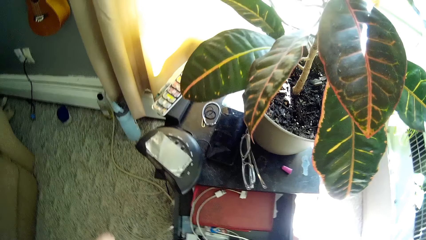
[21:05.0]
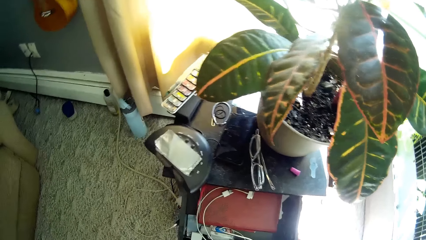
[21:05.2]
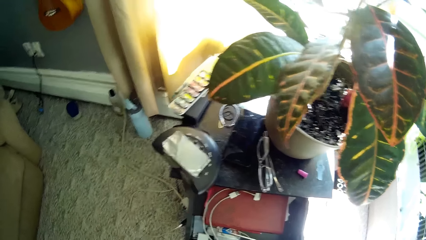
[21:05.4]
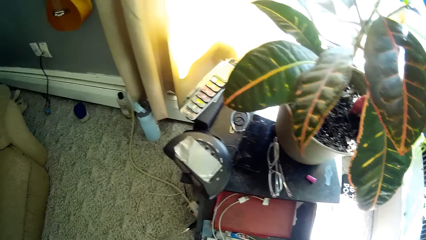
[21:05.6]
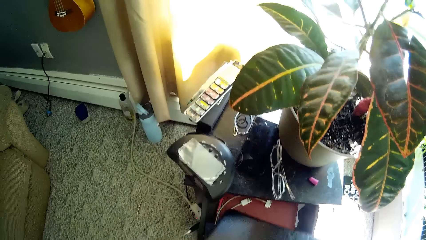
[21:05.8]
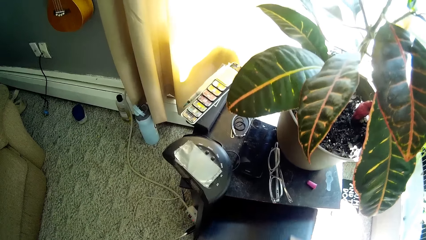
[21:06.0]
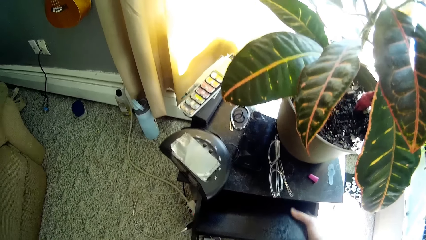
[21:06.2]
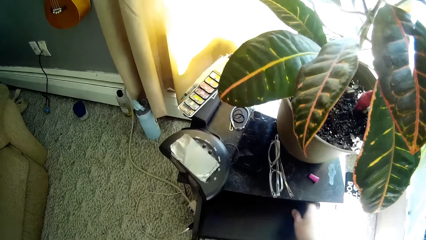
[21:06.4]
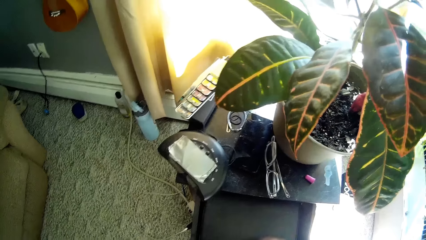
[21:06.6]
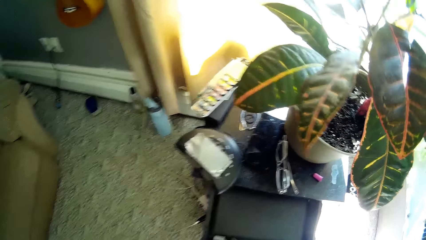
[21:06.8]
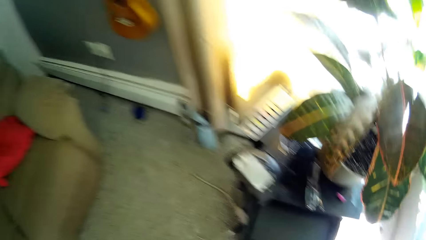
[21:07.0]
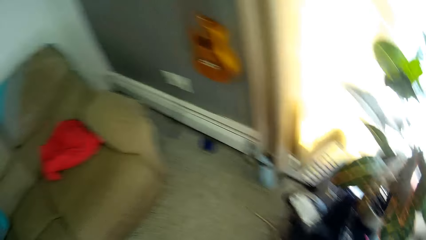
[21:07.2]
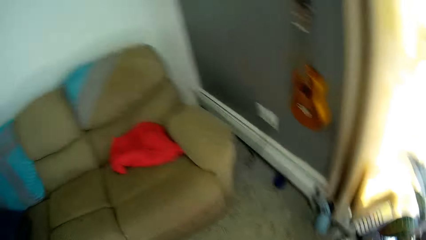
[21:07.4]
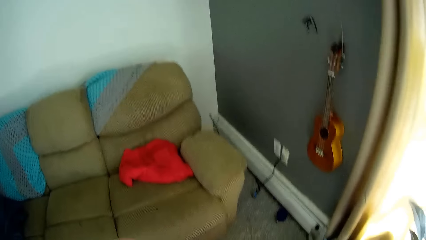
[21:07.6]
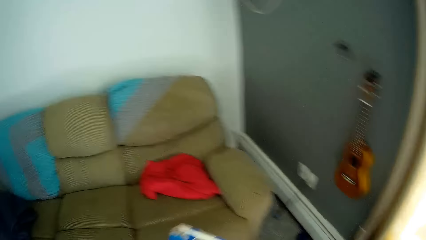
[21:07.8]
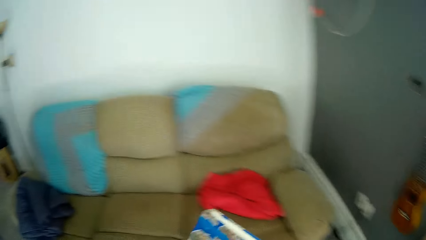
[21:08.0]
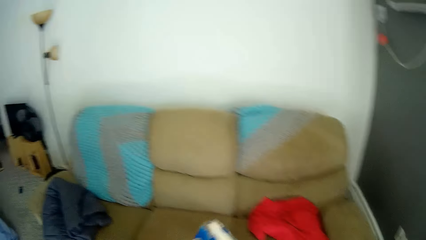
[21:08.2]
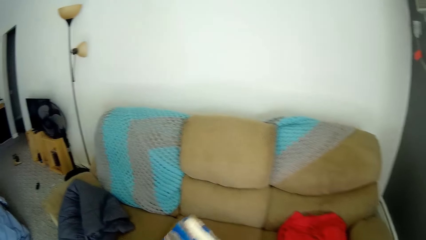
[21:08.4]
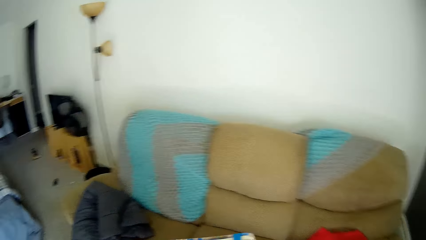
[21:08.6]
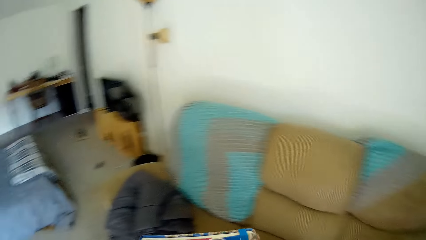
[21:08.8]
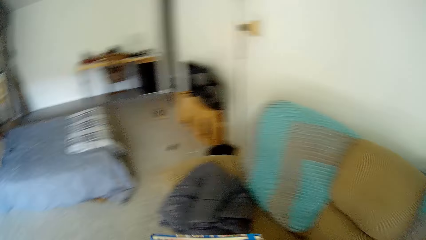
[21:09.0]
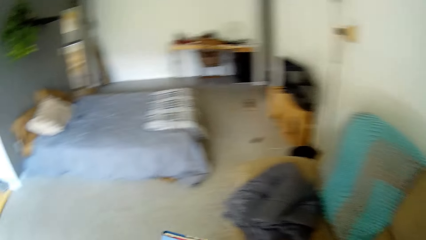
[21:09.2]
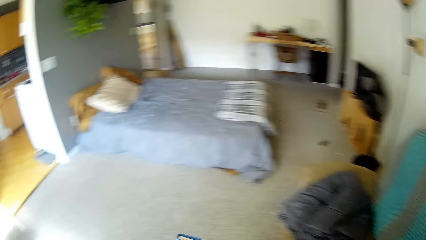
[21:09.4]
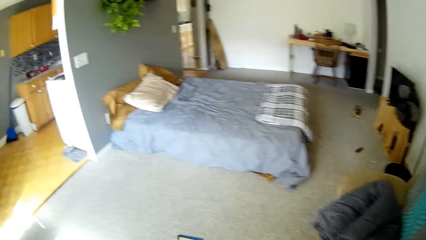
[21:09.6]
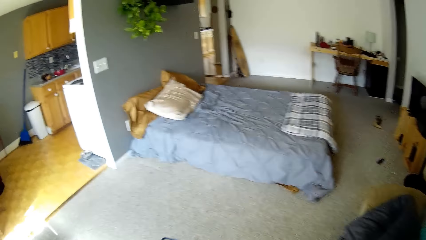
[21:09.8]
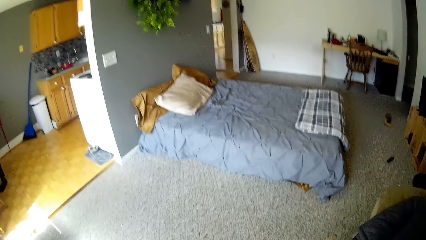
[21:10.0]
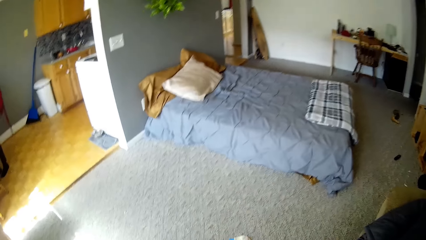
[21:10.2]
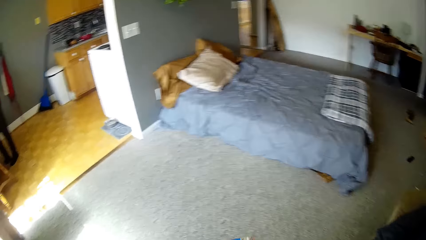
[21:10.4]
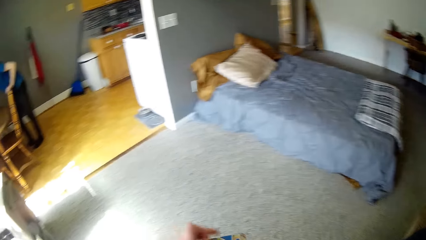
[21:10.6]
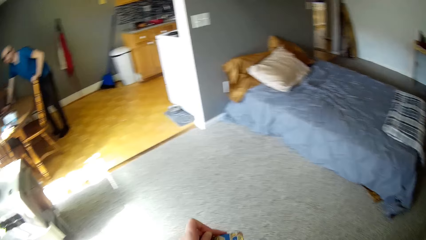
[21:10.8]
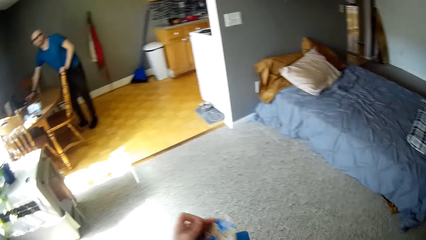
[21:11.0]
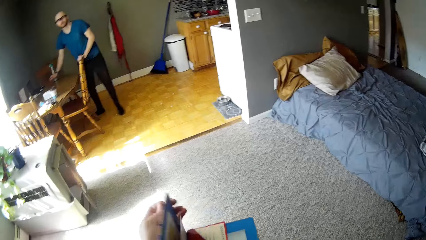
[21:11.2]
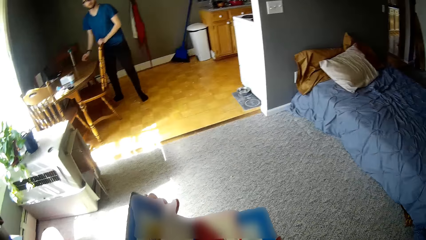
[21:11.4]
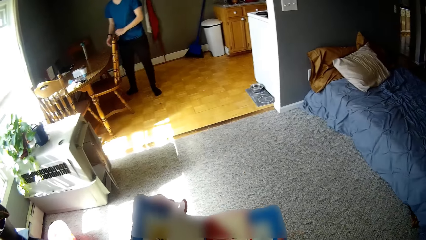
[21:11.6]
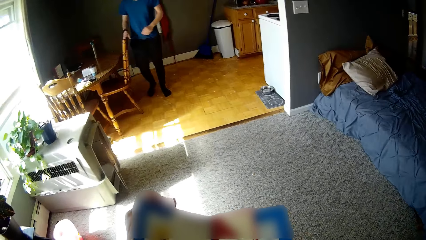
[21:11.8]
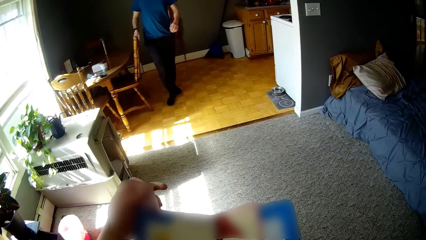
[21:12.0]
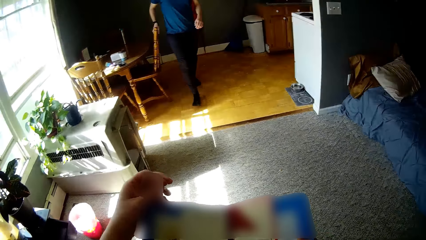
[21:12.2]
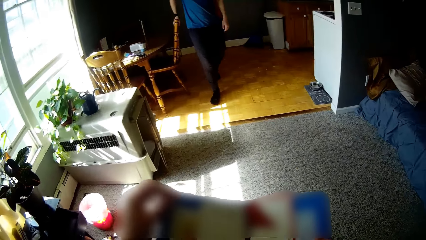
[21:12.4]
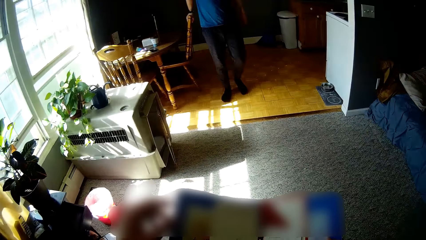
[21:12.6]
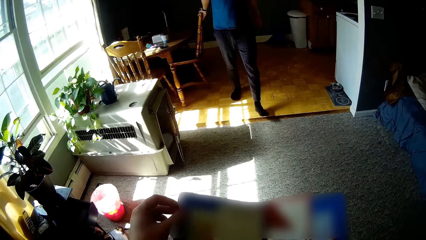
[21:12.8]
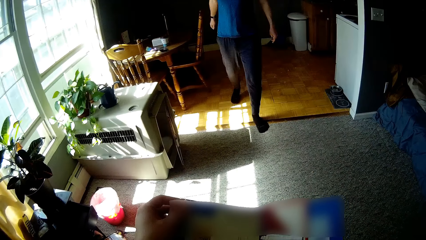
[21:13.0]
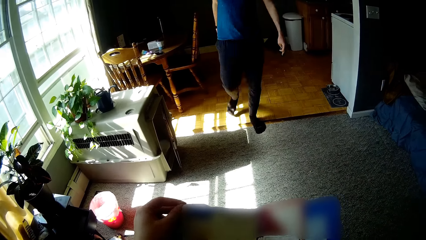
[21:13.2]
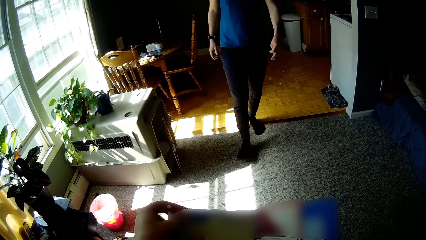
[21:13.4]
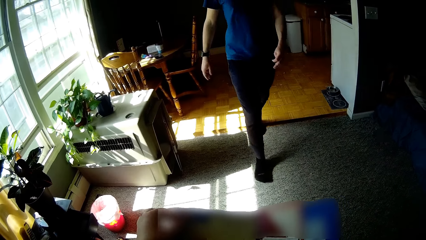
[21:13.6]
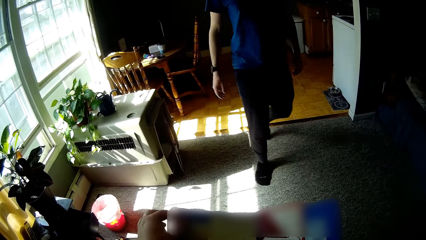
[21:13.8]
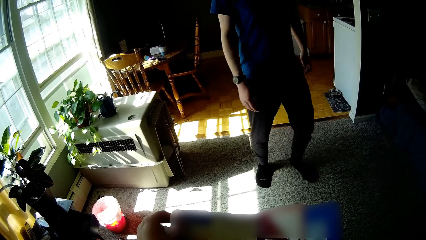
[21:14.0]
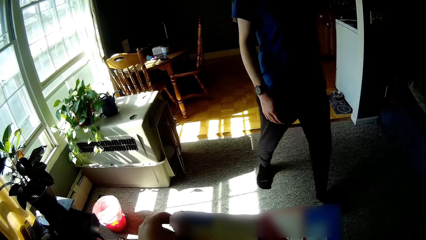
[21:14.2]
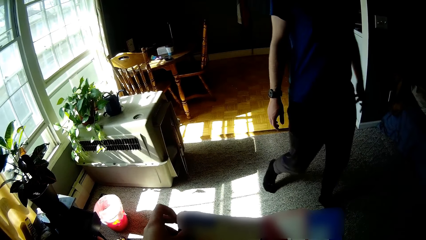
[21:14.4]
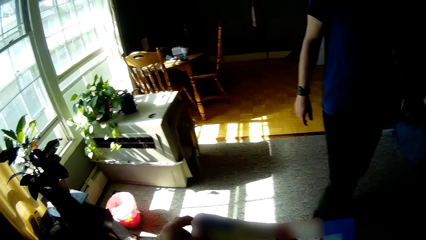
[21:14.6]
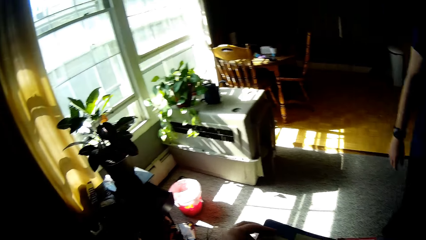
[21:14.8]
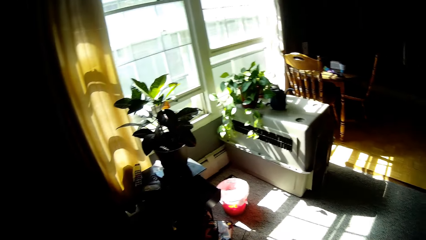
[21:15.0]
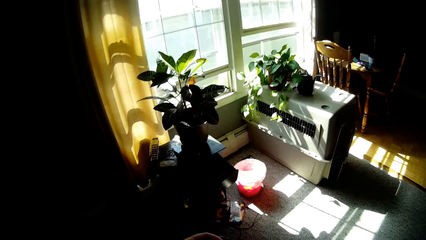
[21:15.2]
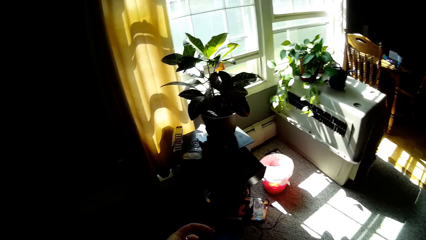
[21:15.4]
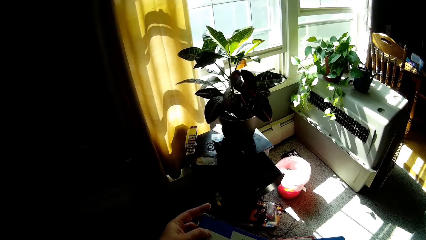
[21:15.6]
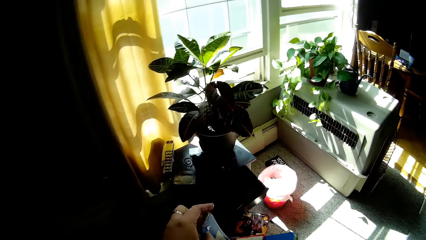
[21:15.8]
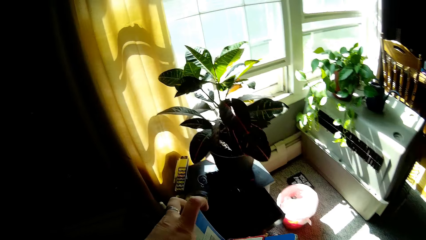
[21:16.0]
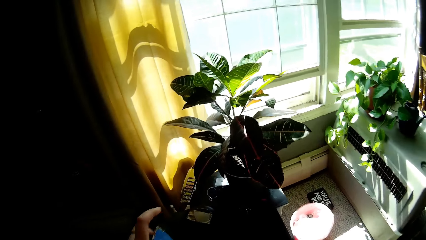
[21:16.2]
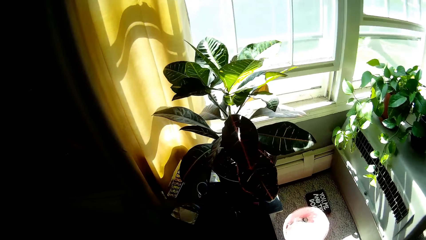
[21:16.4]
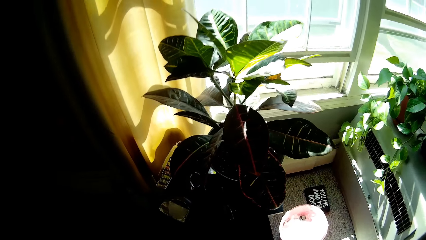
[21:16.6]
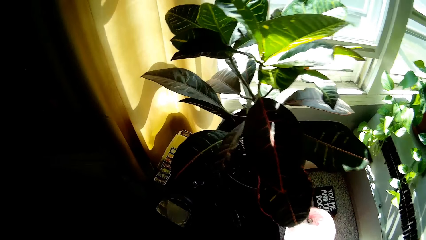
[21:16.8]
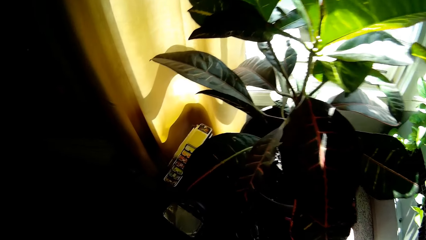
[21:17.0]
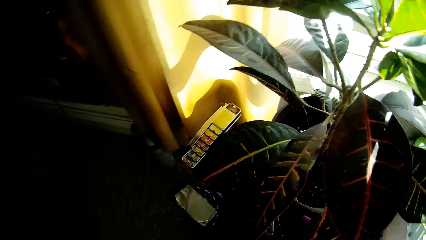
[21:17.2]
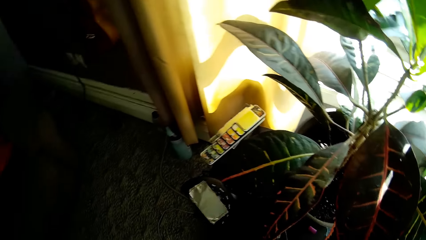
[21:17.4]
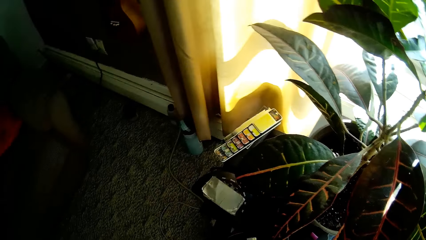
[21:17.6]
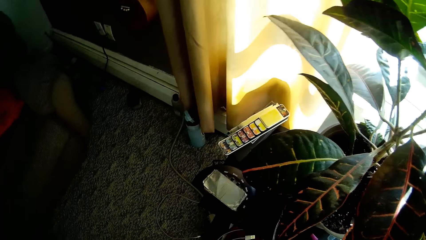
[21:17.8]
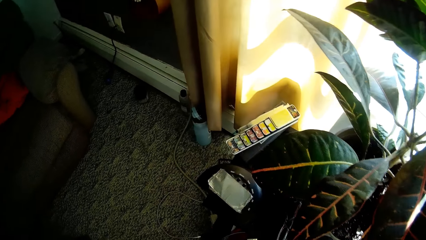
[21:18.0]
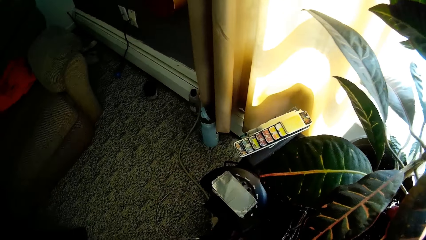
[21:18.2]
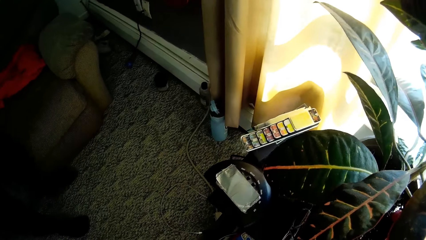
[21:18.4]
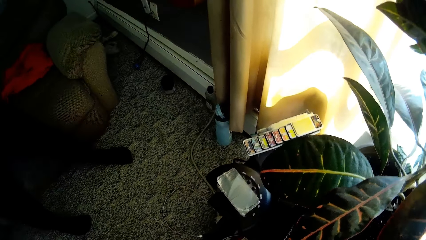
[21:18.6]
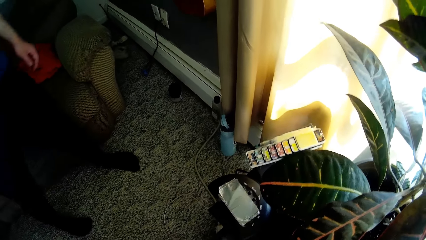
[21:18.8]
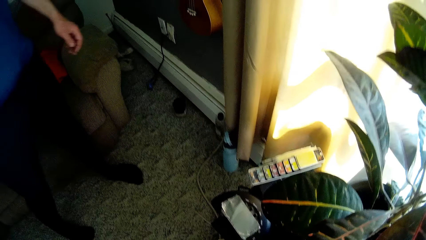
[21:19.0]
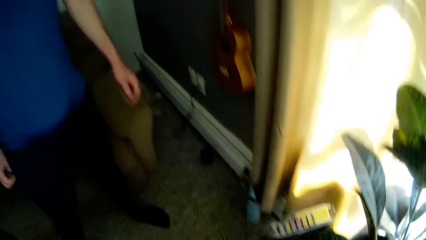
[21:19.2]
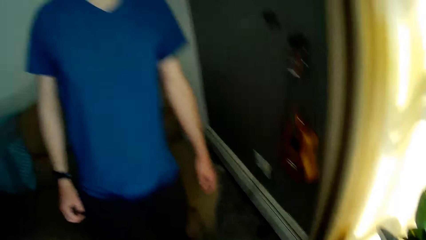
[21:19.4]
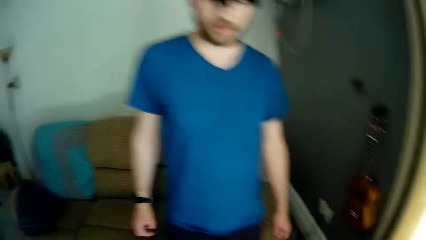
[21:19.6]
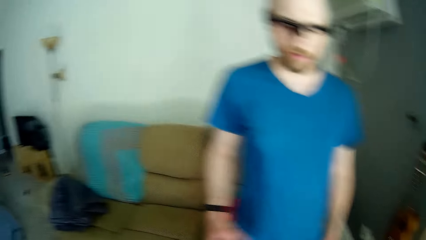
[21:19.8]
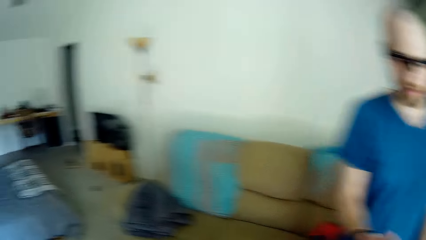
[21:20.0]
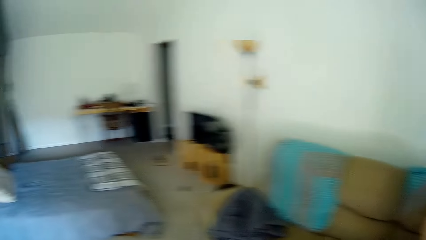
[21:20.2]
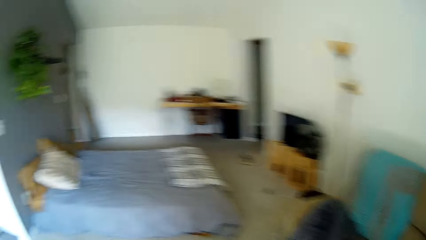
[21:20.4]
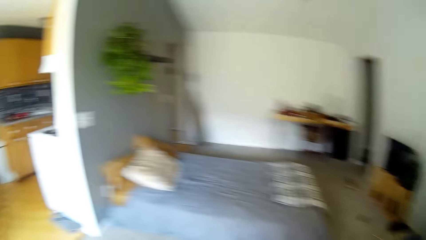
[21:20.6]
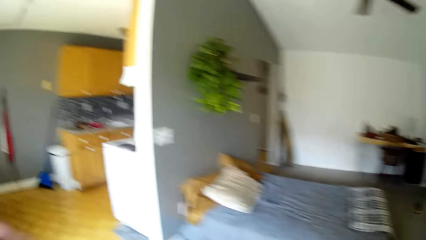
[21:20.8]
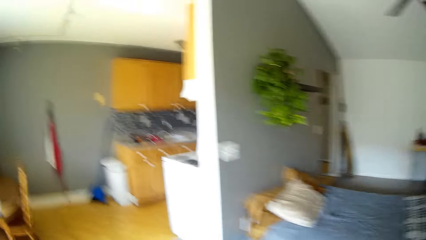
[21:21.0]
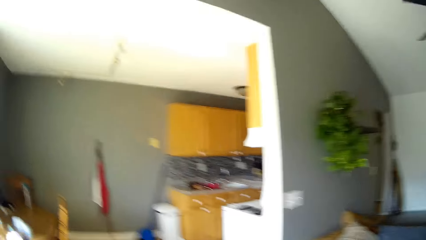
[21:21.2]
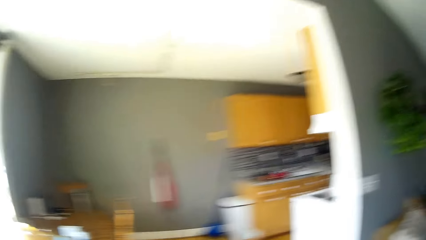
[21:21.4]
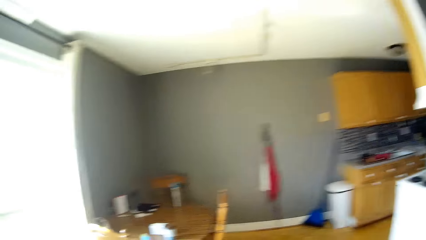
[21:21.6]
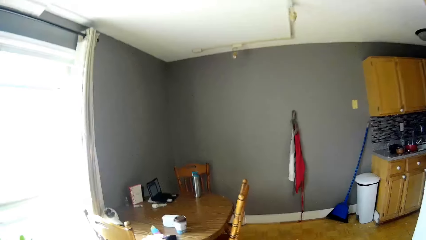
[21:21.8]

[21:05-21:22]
The camera wearer drops the journal in the drawer with her right hand. She turns around. She opens the iPad with her left hand. A man walks around. The camera wearer holds something. She moves something. She walks around.
